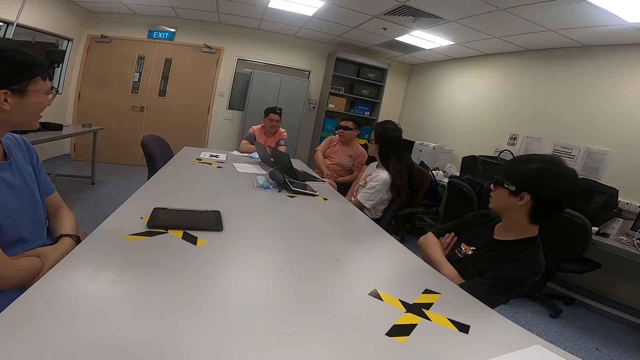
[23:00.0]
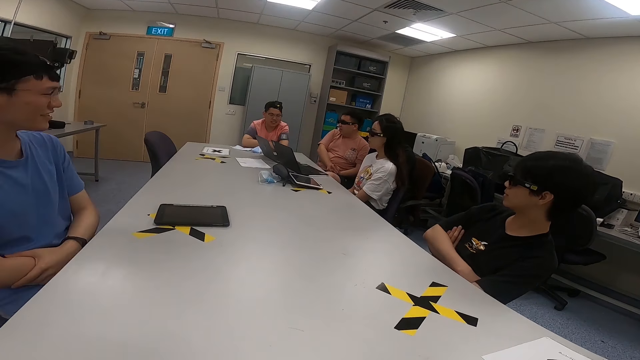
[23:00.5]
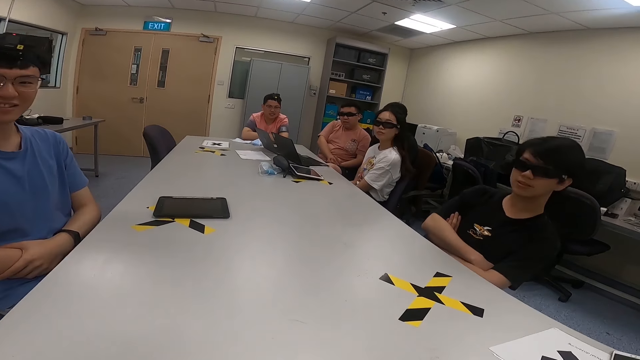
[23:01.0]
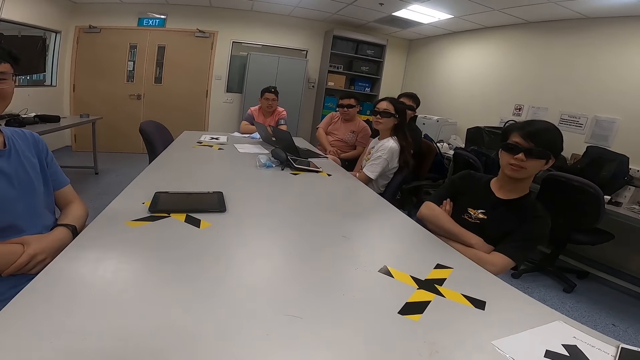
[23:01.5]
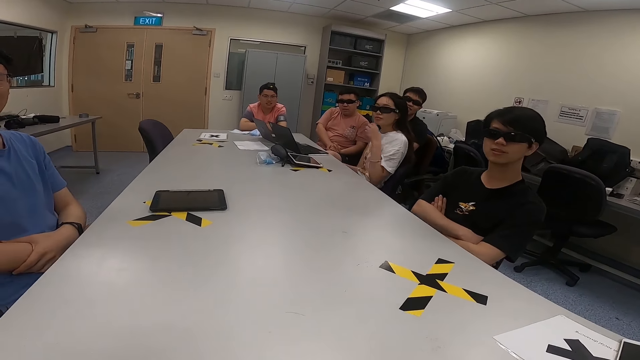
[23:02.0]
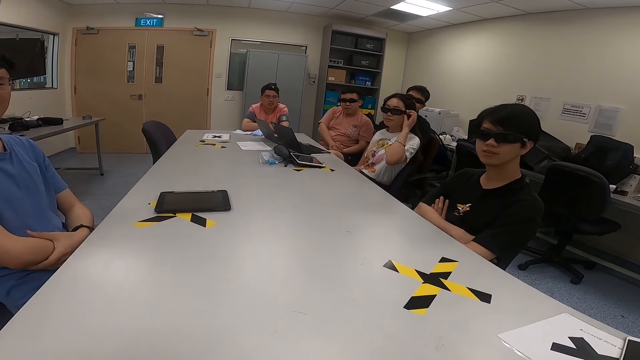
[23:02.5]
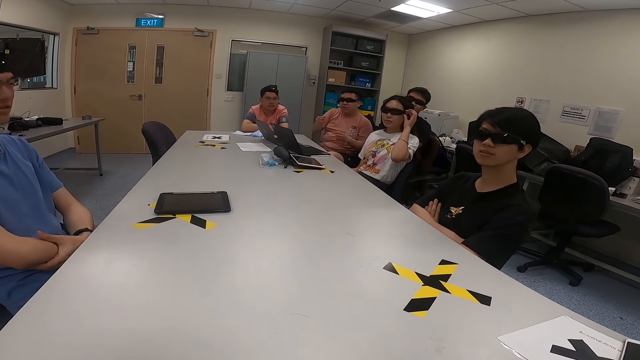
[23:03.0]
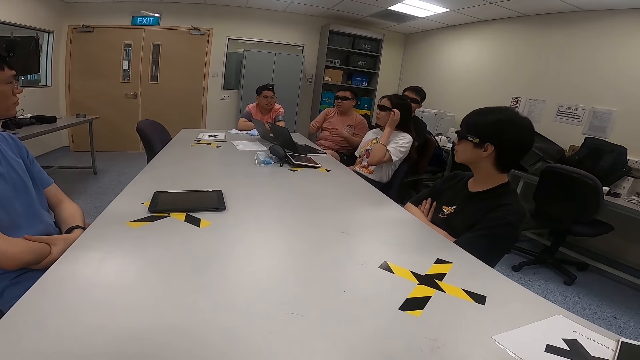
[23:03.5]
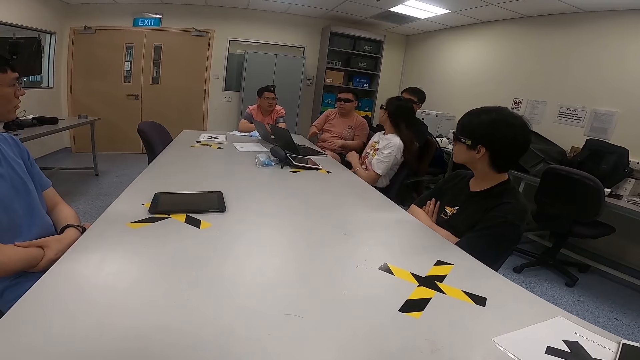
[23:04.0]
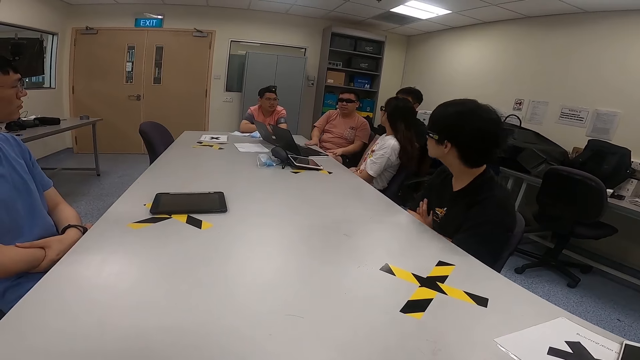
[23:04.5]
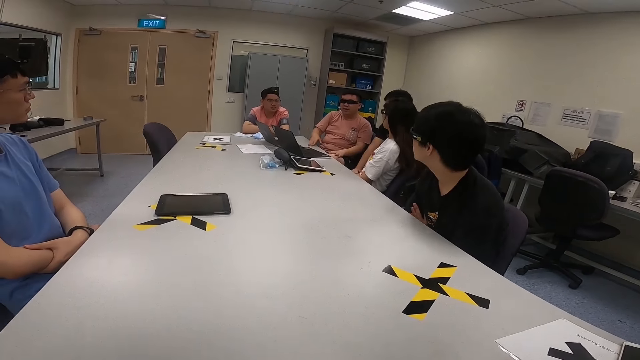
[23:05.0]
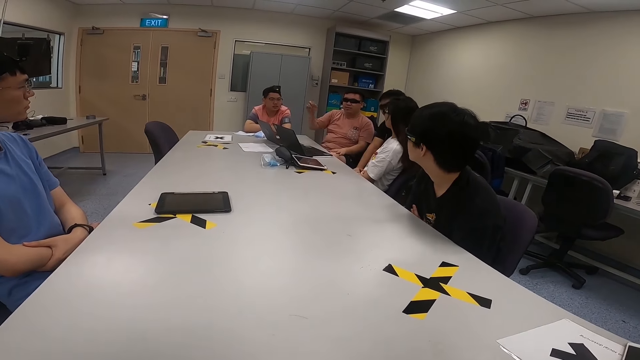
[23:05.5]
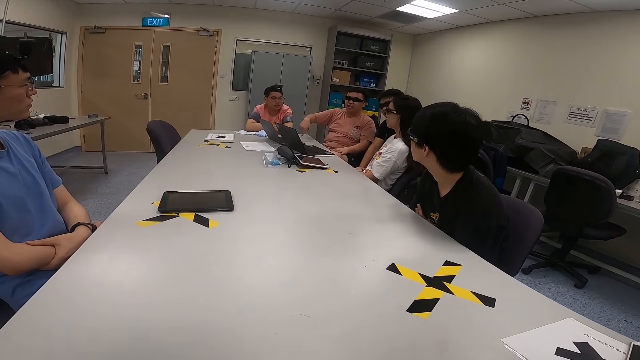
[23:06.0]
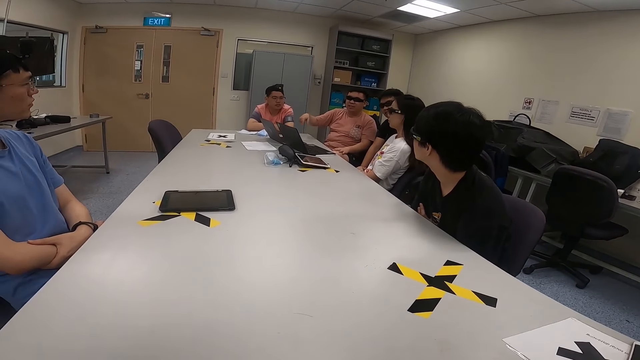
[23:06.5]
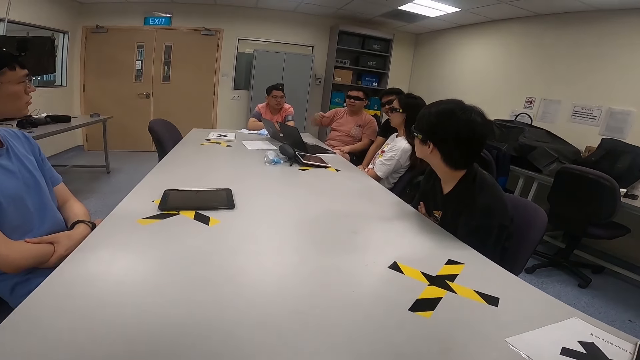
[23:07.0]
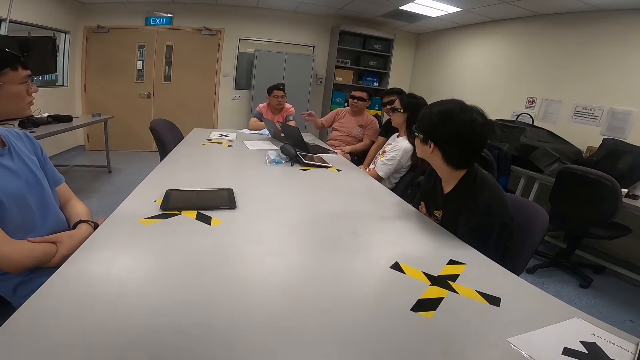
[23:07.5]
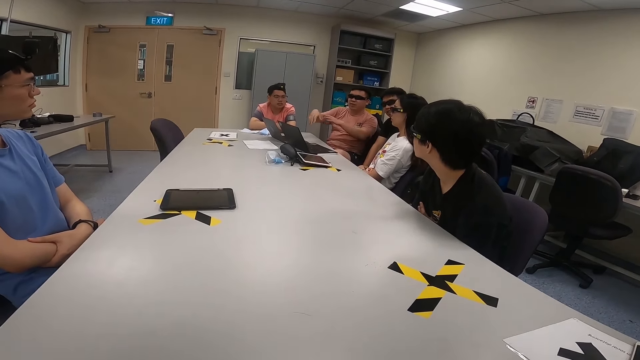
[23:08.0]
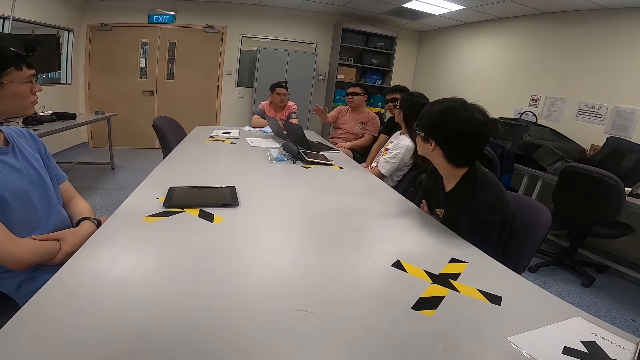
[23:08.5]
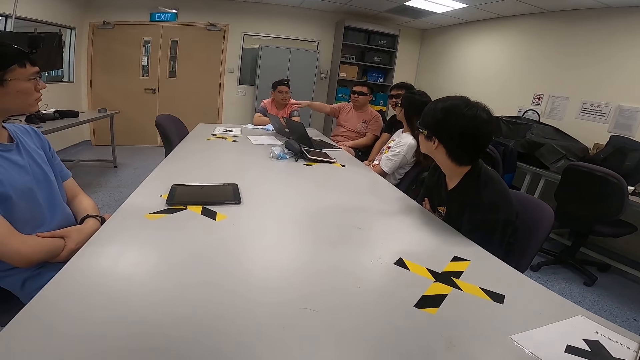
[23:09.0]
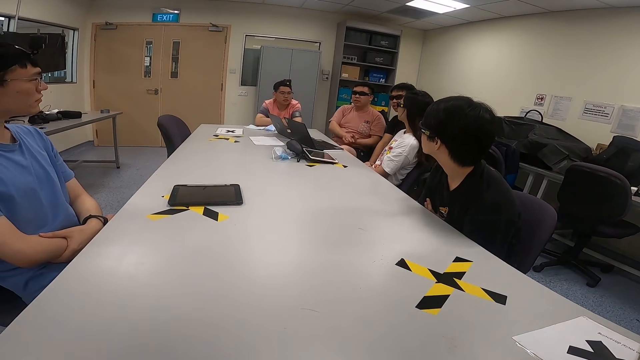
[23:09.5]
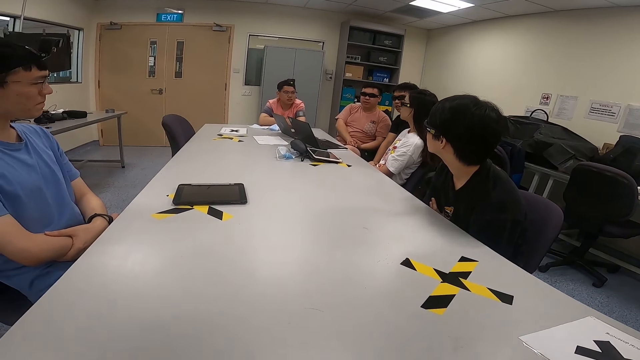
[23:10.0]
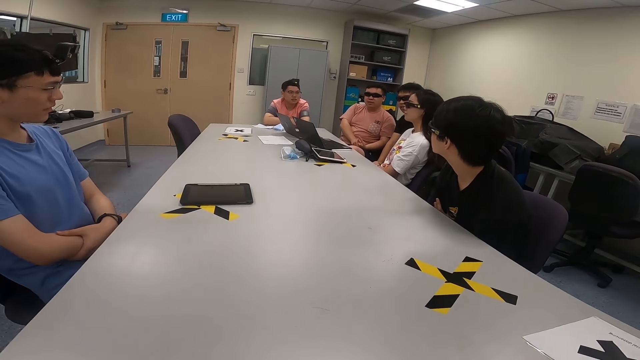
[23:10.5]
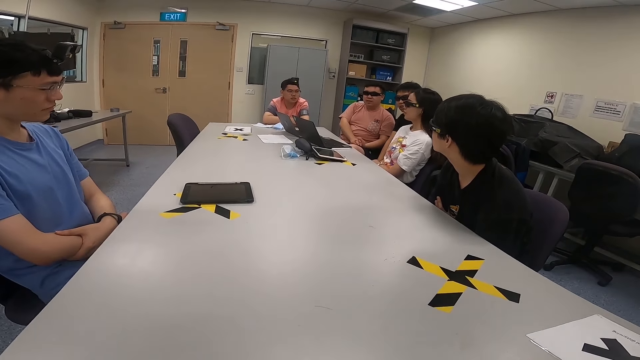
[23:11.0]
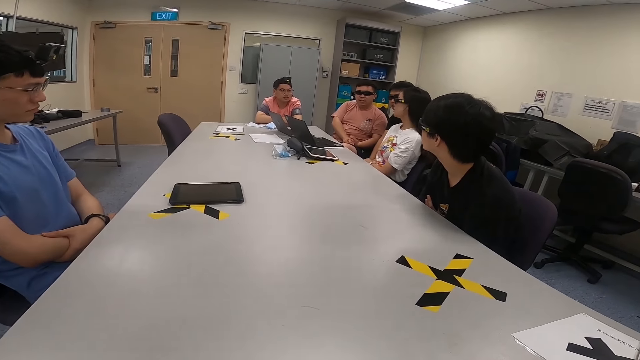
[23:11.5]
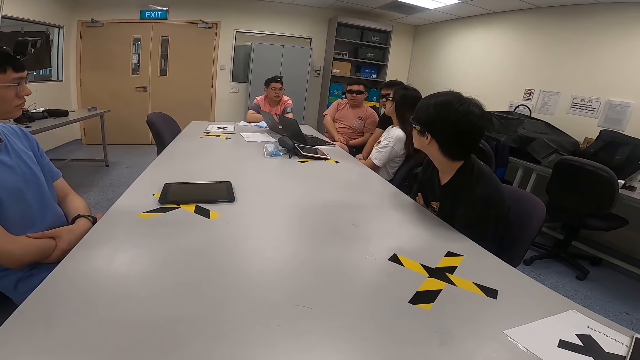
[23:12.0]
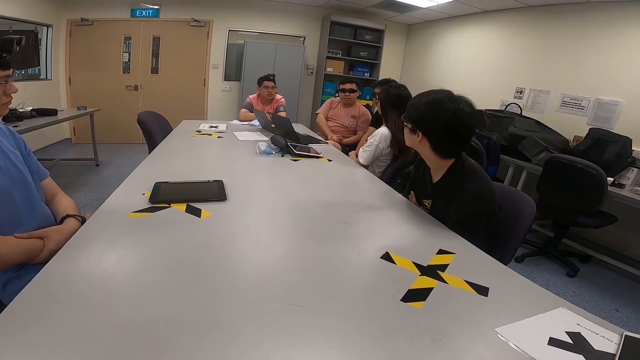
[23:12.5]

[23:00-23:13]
A lady touches her sunglasses. A man lifts his hands. The man lifts his hands again.

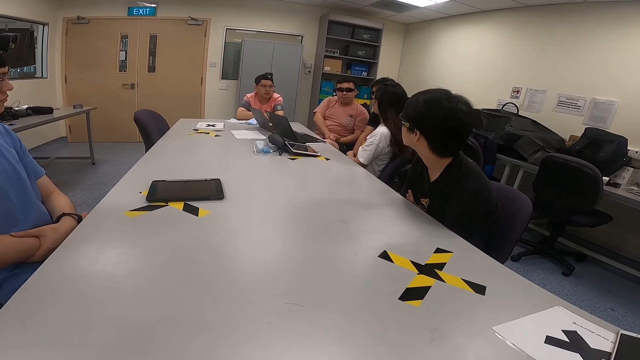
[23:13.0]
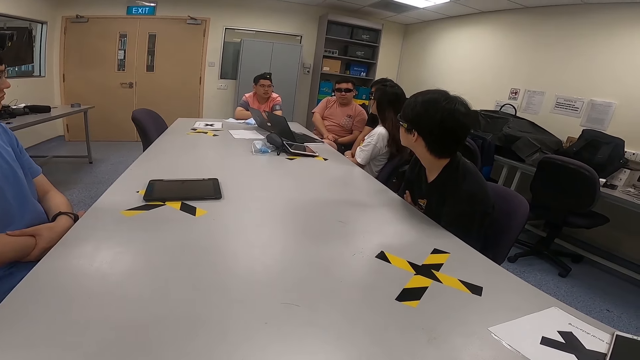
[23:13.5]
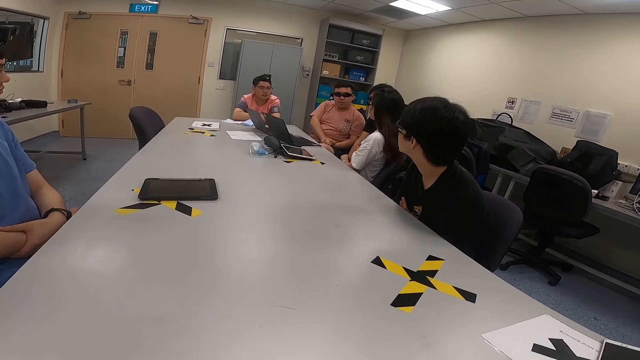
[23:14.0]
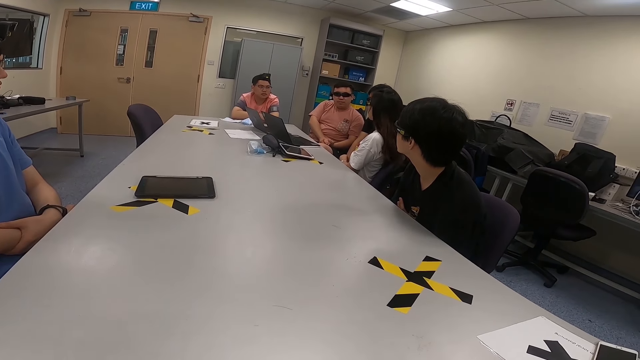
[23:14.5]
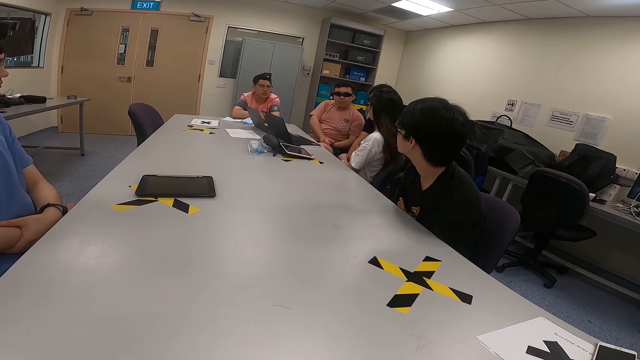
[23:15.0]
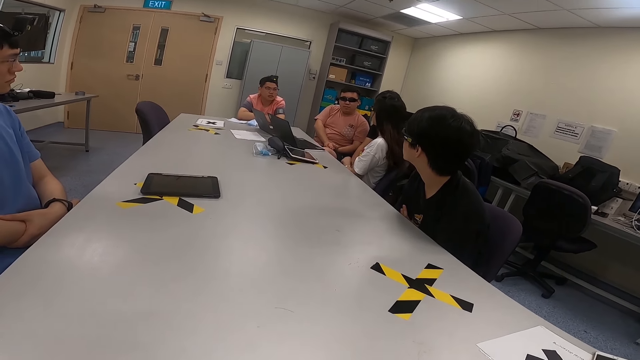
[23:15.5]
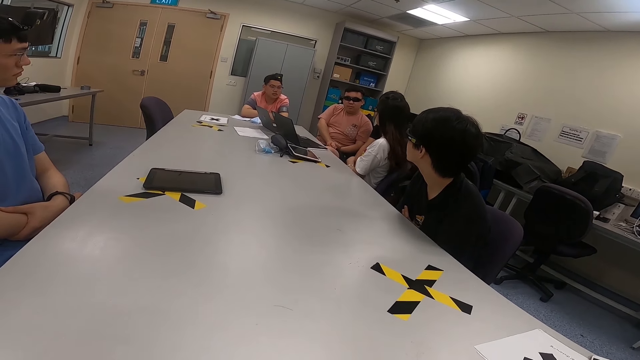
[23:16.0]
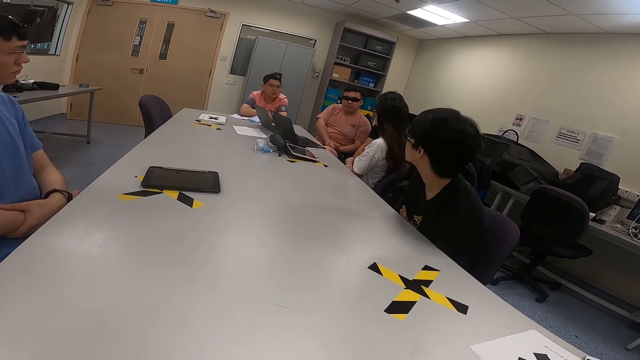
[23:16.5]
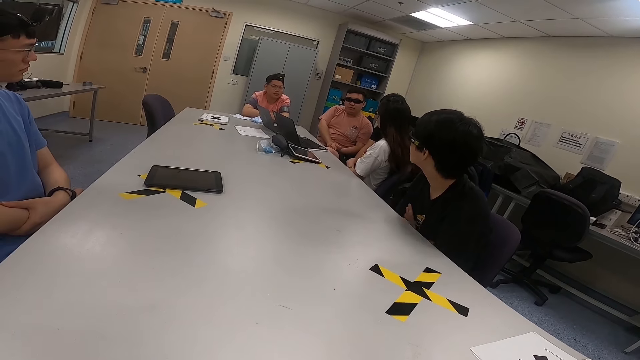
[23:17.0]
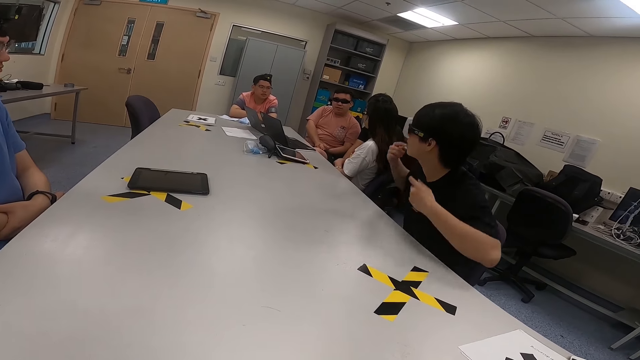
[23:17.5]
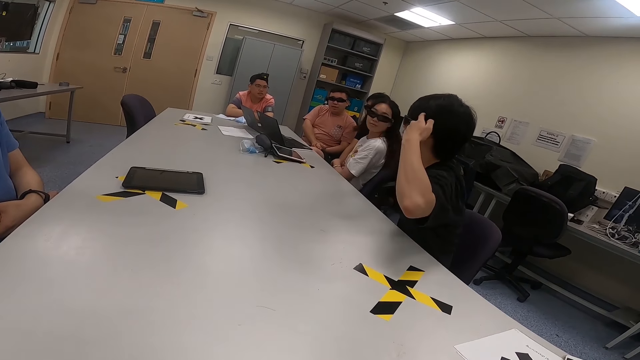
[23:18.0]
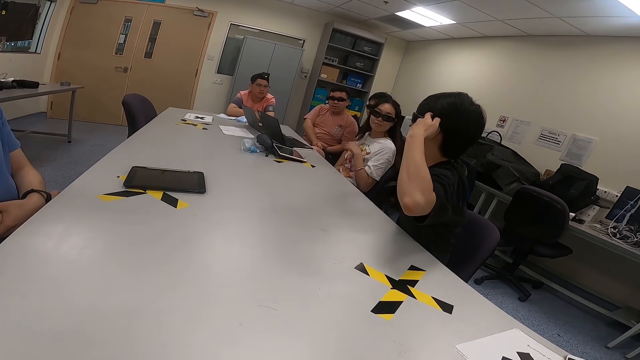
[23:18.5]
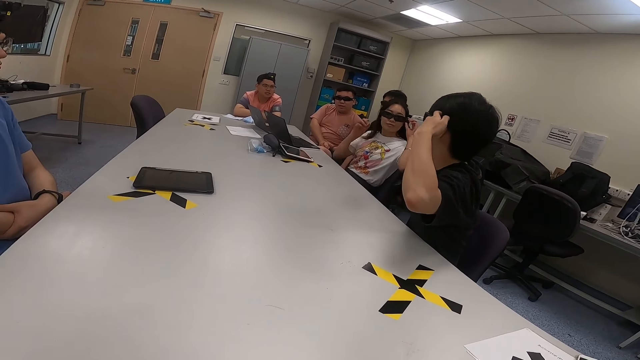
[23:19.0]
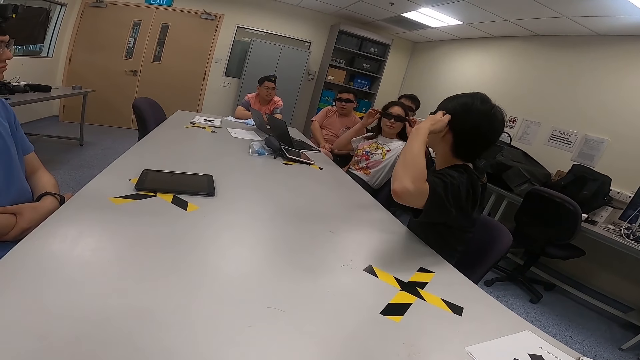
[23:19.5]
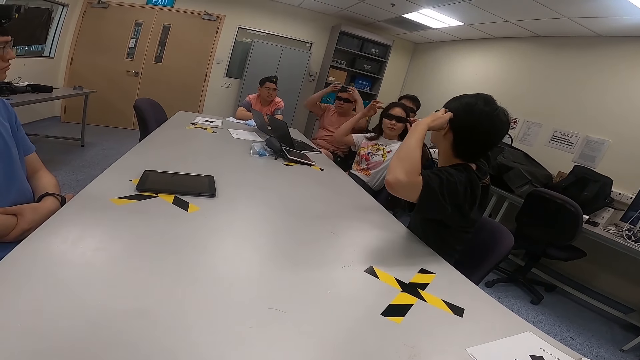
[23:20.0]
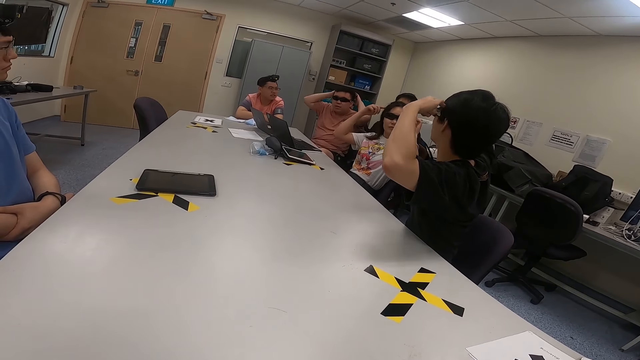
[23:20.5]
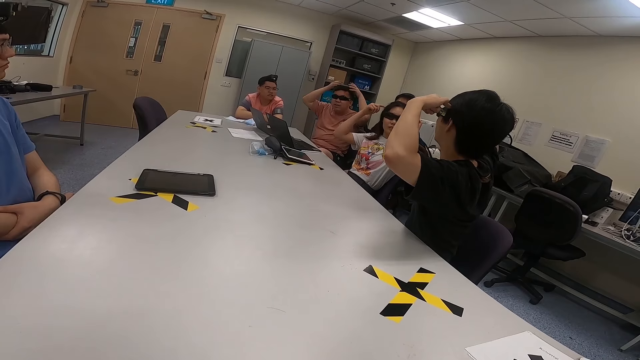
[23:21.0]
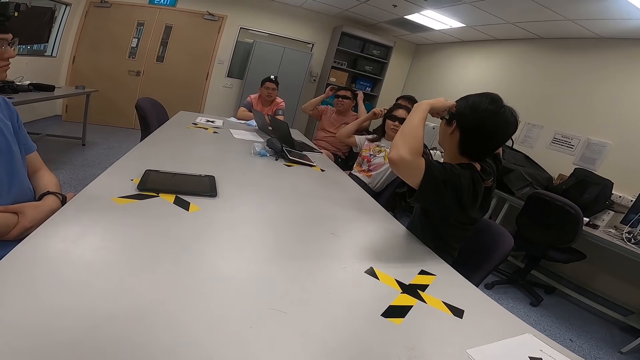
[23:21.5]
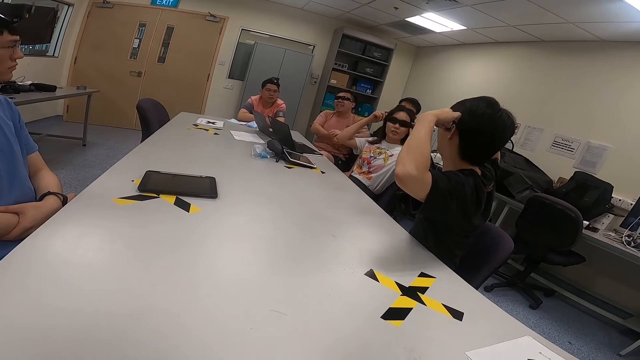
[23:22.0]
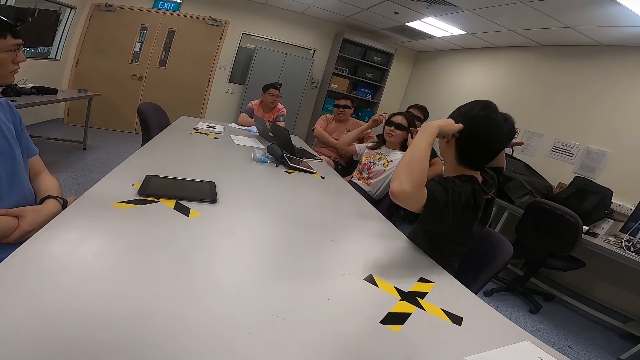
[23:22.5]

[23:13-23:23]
A man touches his head. The man points at his head. A lady touches her head. The lady touches her glasses. Another man lifts his hands and touches his head.
